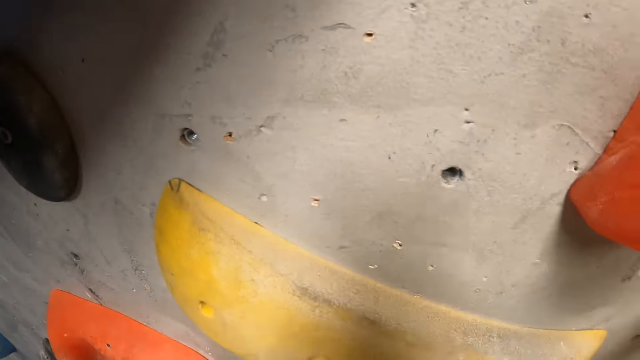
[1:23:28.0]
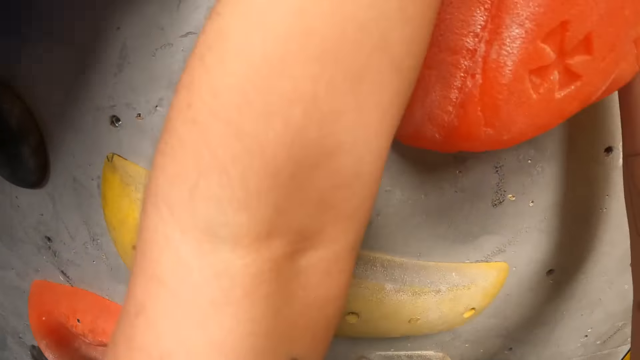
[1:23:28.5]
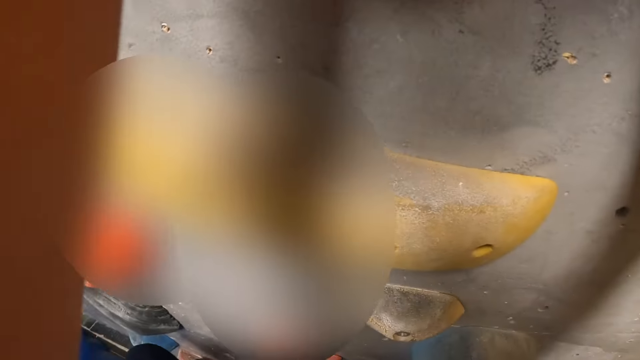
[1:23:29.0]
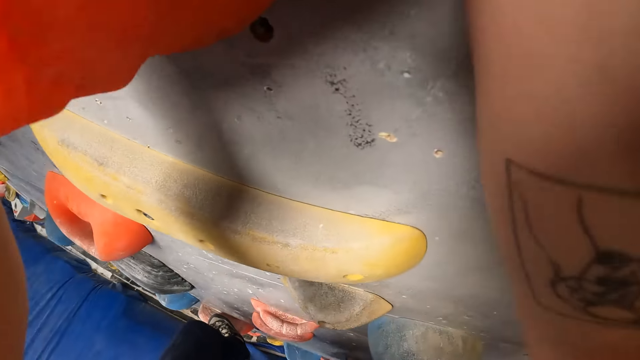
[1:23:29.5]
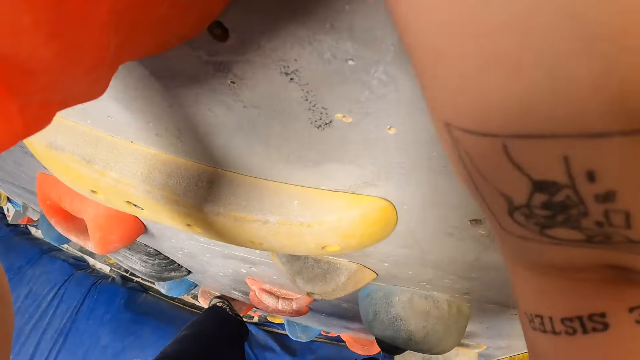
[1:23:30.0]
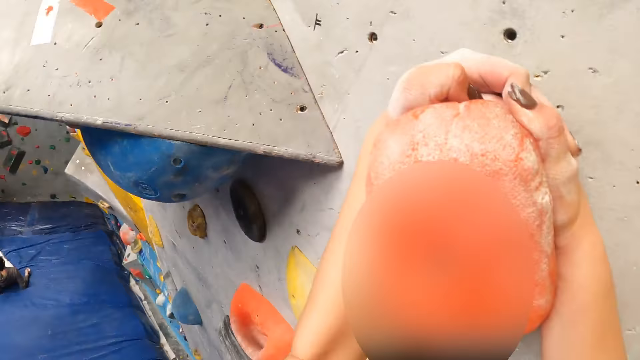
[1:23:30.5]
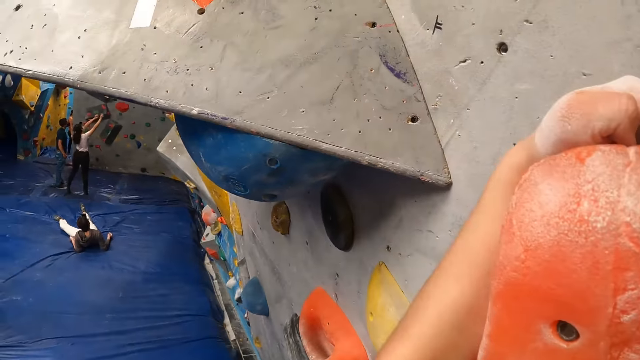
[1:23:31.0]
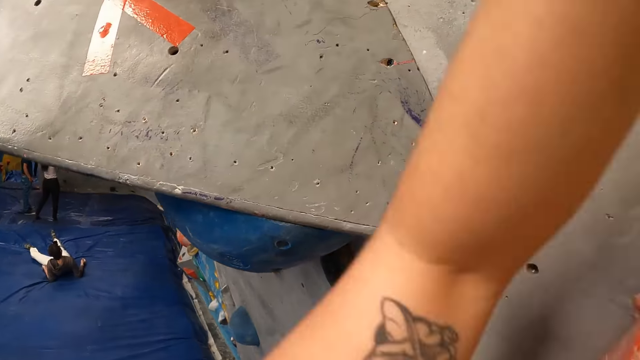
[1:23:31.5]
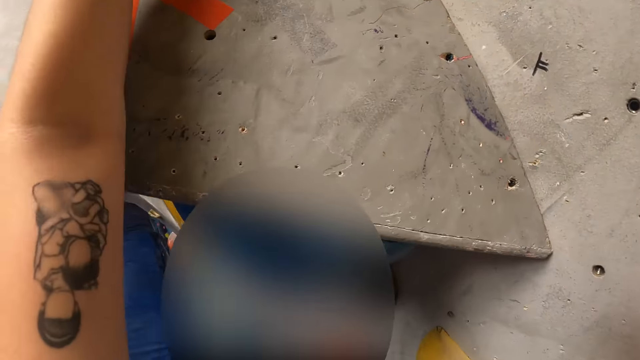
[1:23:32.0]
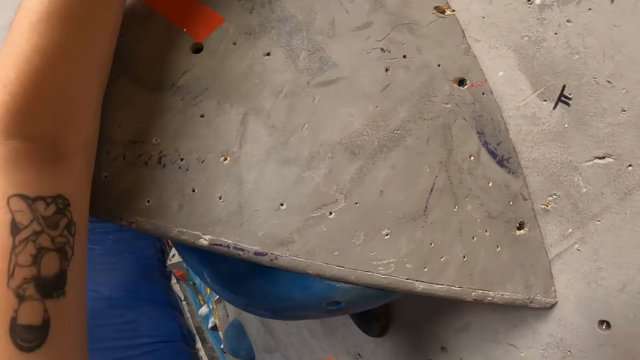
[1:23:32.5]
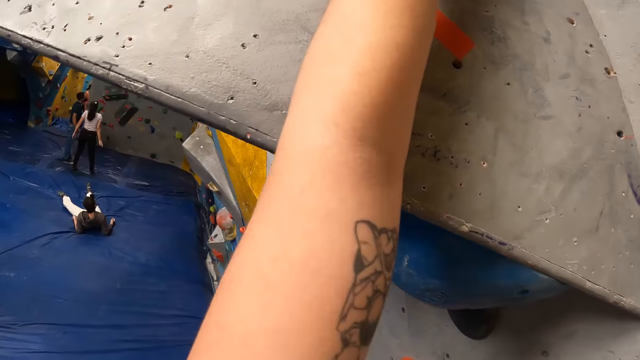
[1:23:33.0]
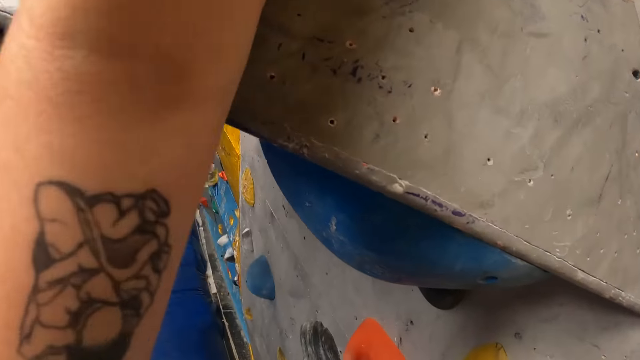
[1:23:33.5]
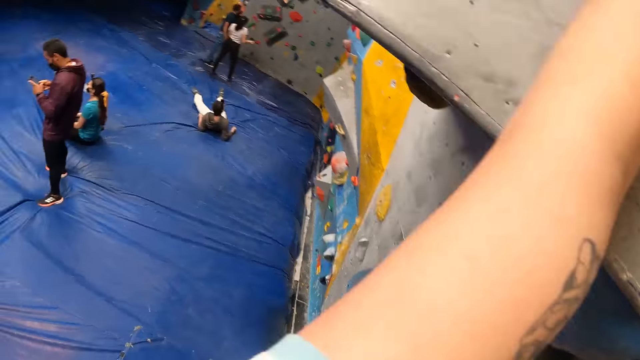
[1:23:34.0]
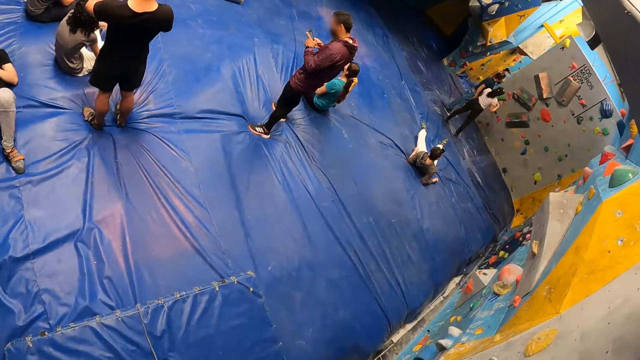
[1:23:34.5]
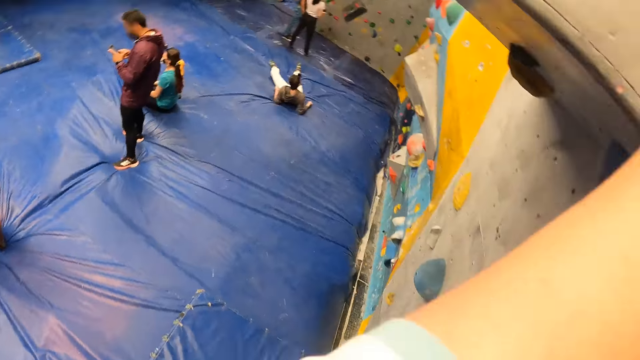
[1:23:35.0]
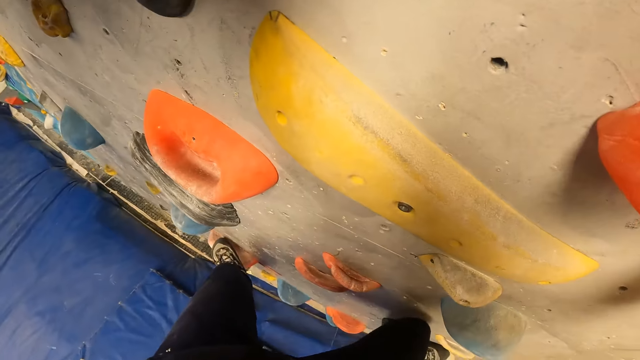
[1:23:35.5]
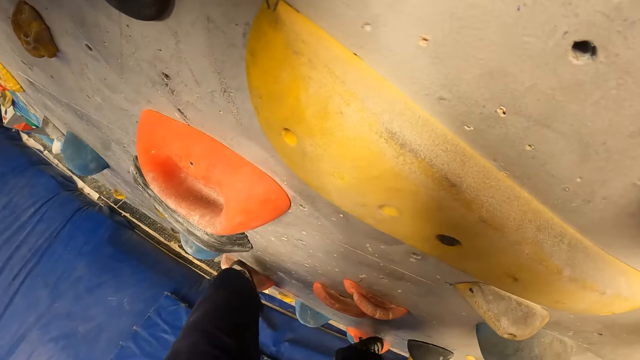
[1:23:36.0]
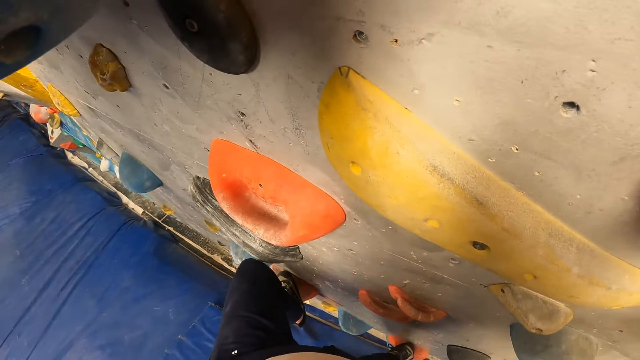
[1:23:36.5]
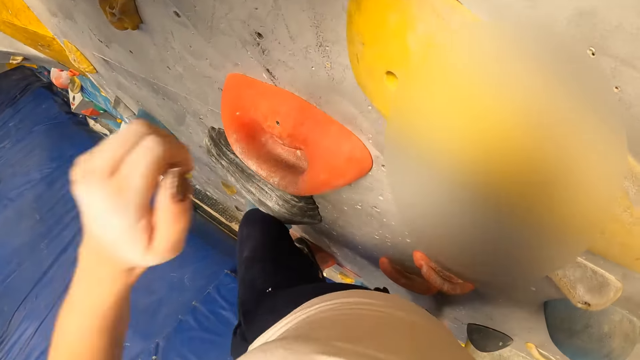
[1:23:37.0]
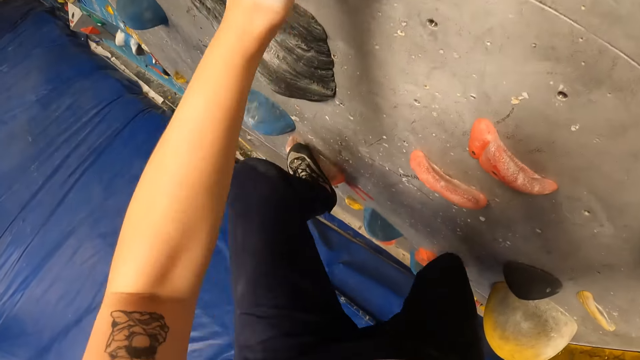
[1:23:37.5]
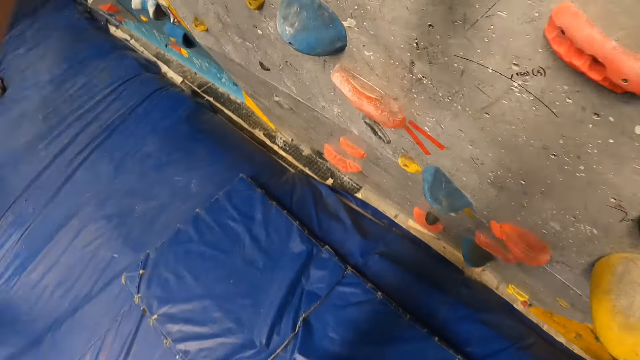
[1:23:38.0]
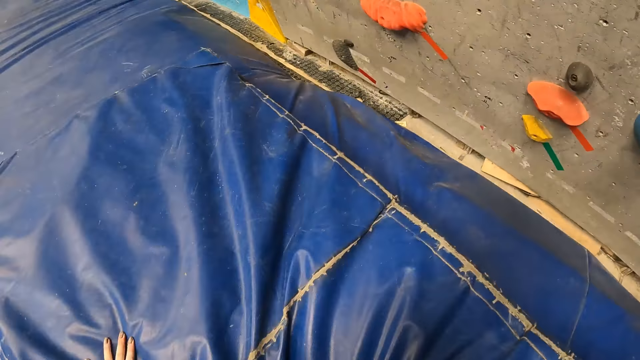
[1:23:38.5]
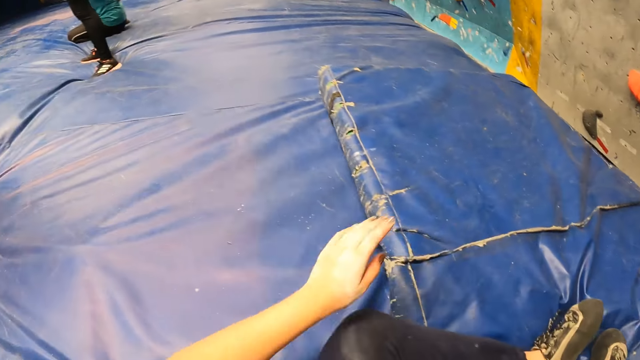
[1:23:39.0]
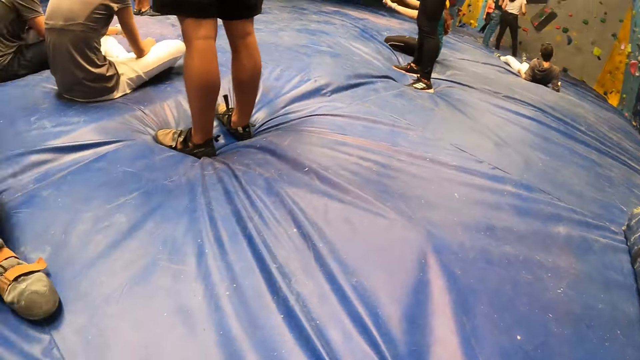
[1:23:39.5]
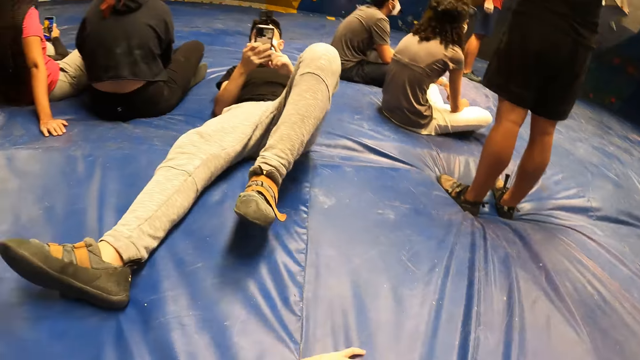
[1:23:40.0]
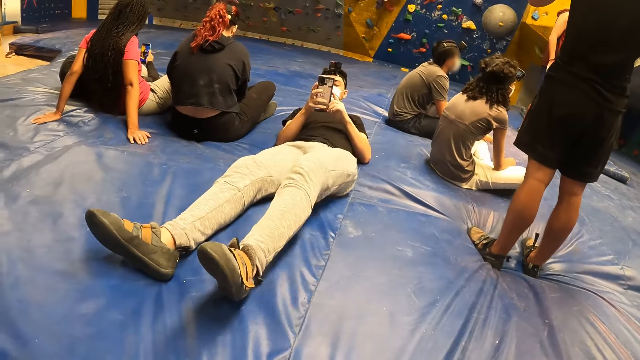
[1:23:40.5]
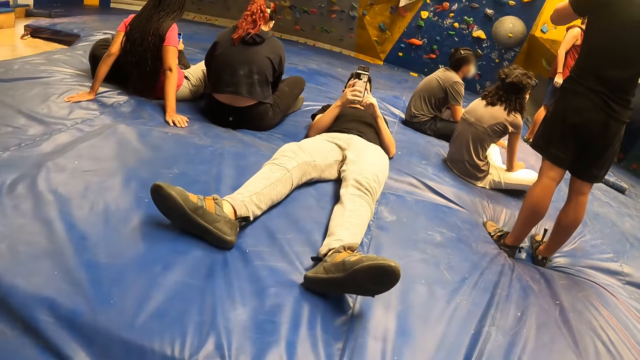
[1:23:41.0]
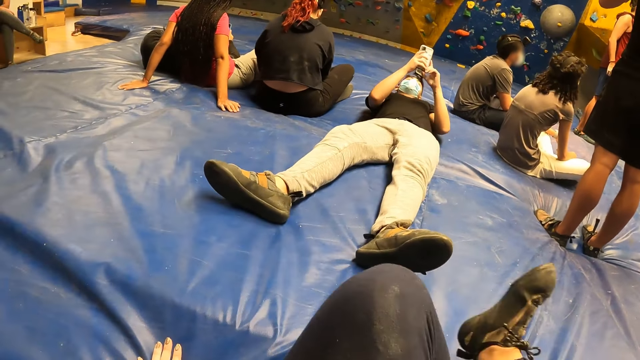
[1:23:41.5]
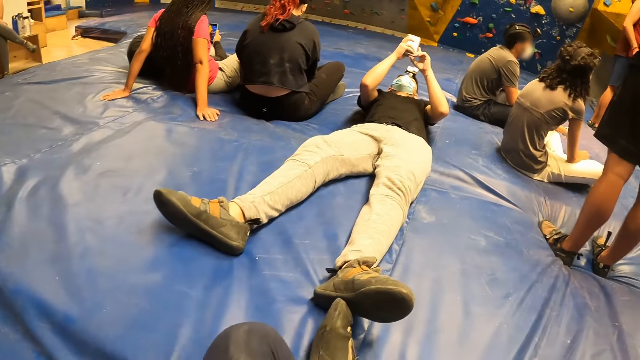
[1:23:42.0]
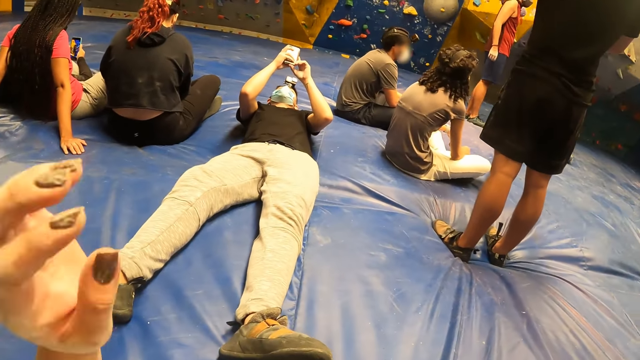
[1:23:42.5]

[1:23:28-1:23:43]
The camera wearer jumps from the bouldering wall to the crash pad. A man adjusts his left leg on the crash pad. The camera wearer raises her left hand.

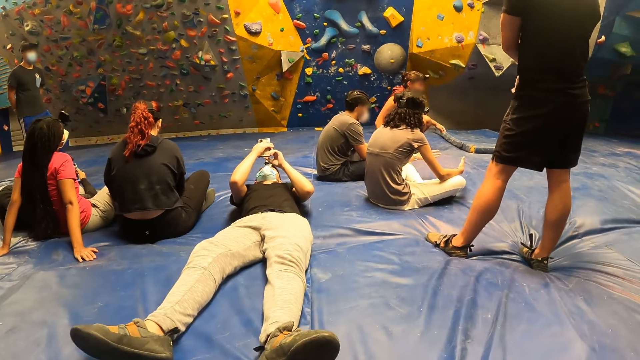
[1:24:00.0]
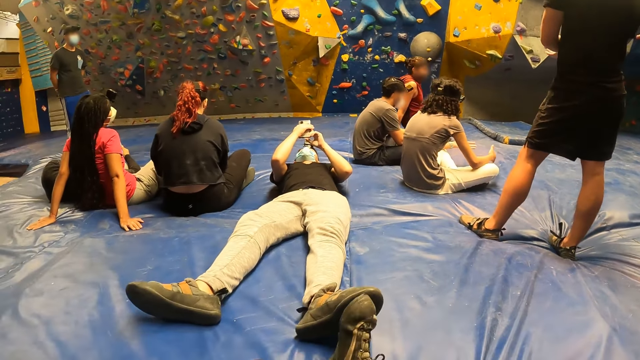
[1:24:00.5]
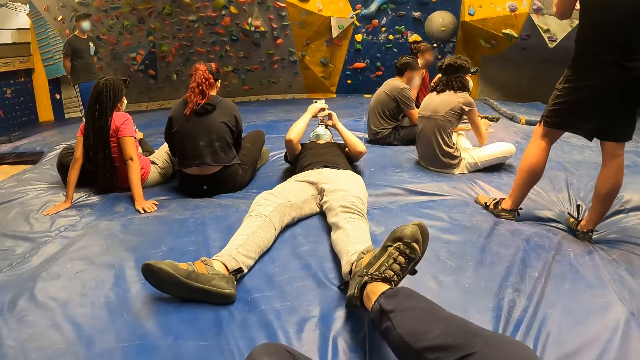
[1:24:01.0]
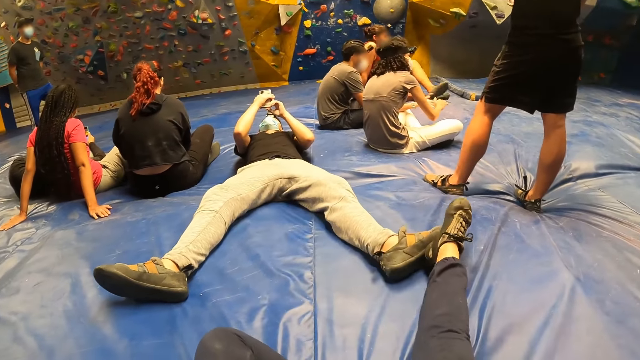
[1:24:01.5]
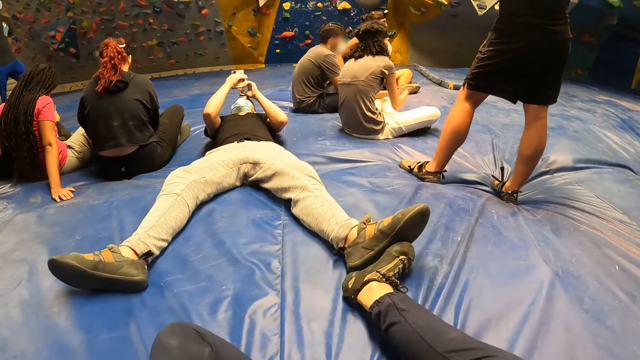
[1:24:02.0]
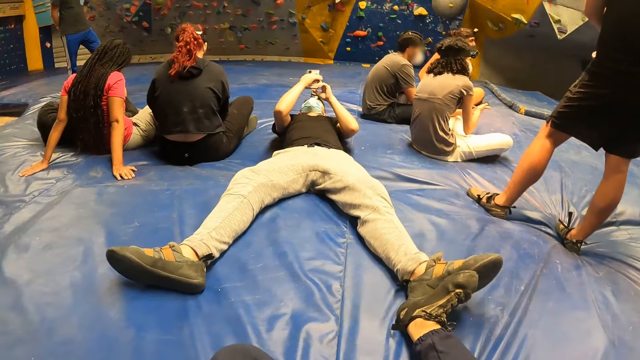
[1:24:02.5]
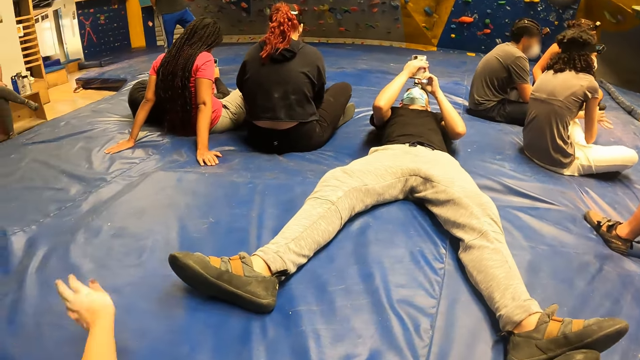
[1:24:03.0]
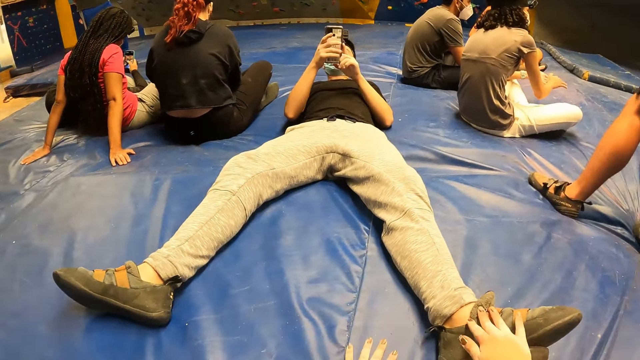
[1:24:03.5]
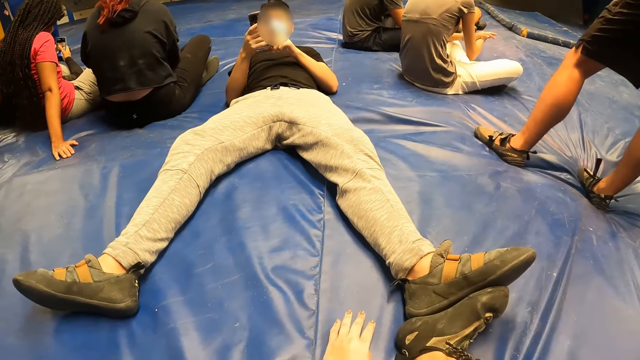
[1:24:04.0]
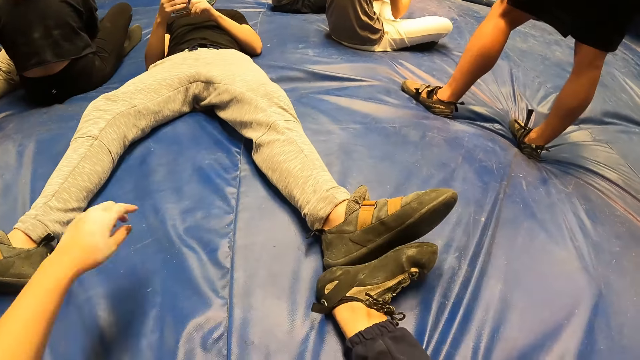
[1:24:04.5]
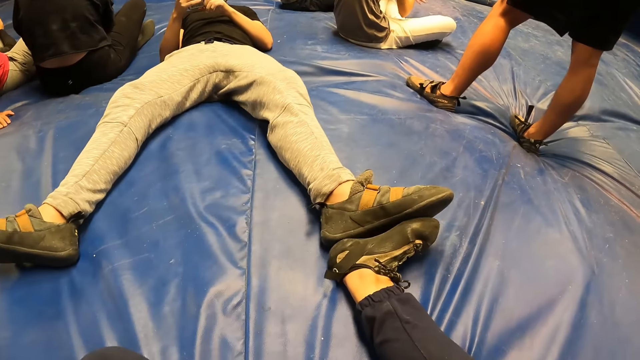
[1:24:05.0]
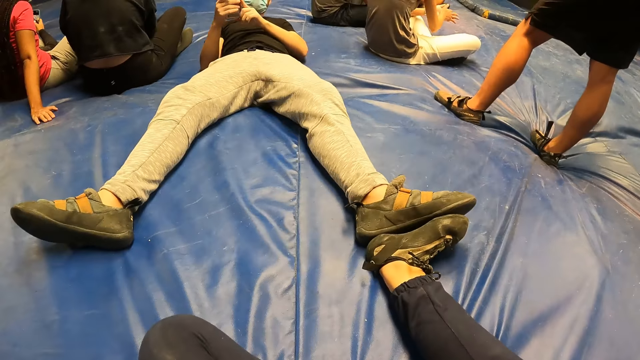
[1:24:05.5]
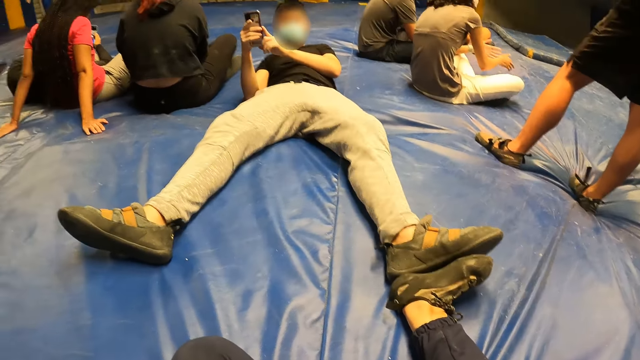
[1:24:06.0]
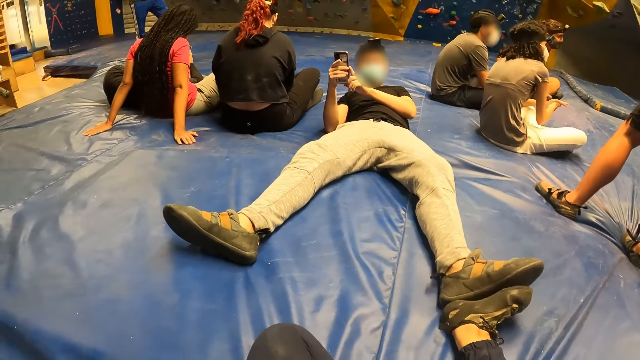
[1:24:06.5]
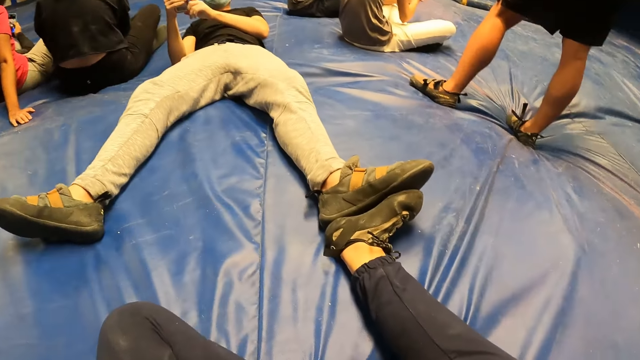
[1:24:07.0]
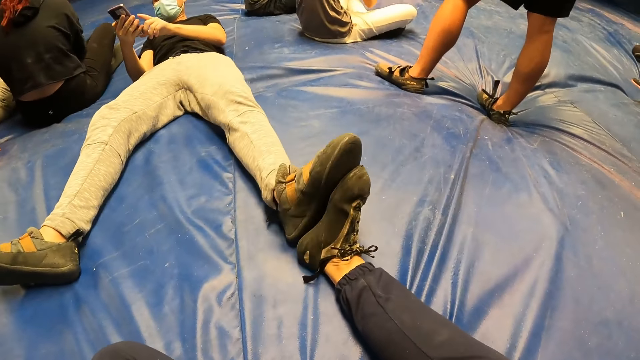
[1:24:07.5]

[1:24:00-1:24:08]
A man sits on the crash pad. The camera wearer hits another man with her foot. She steps on the other man's leg. She touches the right foot of the other man.
